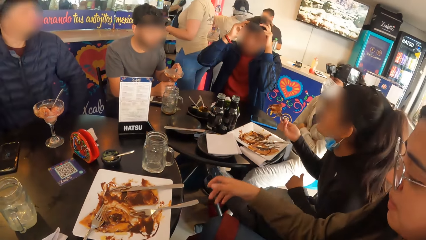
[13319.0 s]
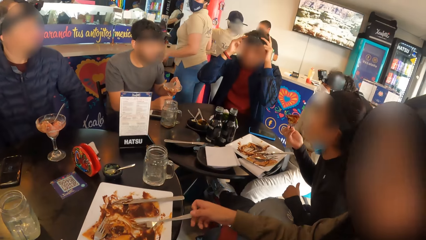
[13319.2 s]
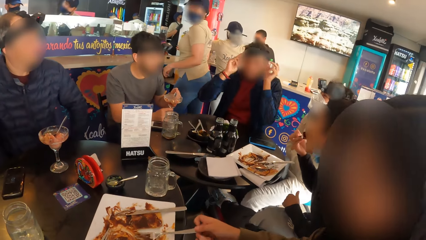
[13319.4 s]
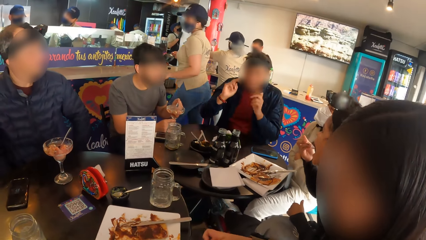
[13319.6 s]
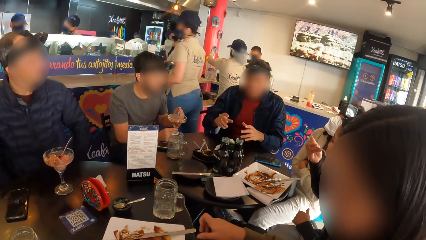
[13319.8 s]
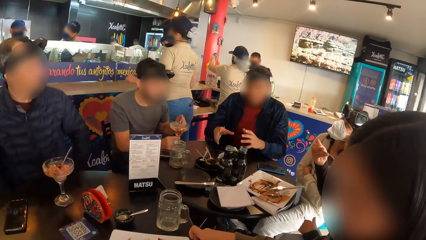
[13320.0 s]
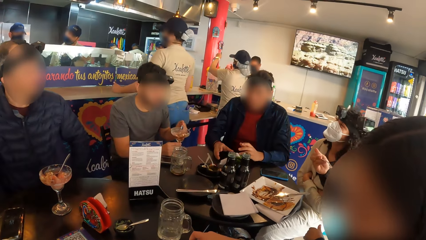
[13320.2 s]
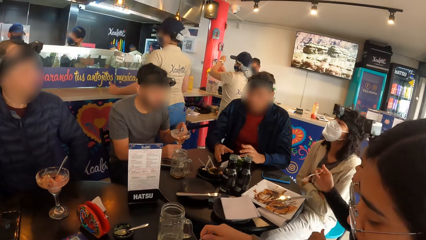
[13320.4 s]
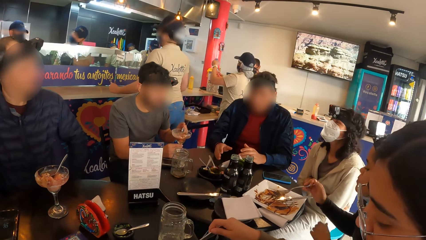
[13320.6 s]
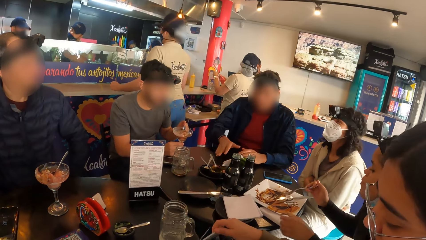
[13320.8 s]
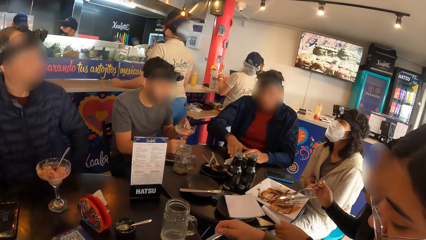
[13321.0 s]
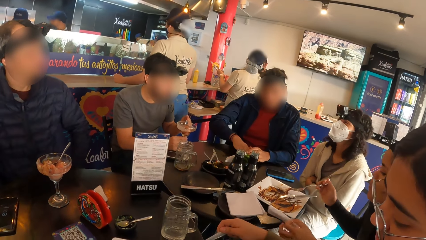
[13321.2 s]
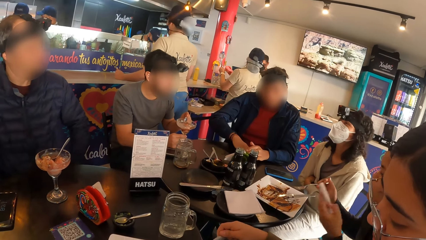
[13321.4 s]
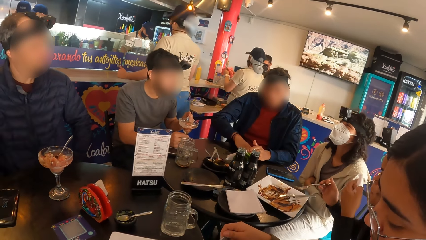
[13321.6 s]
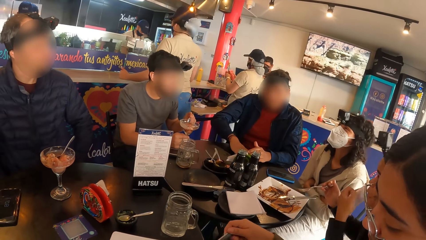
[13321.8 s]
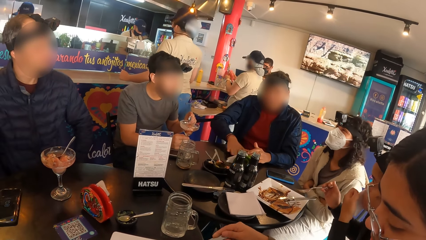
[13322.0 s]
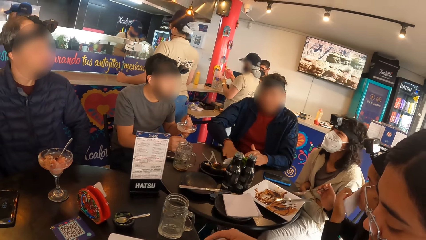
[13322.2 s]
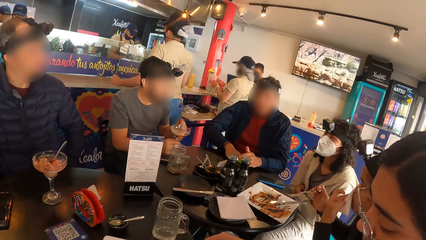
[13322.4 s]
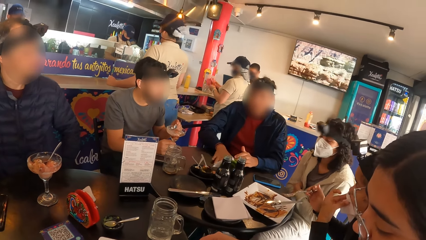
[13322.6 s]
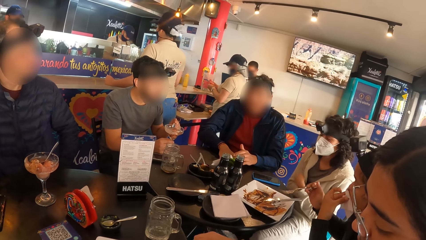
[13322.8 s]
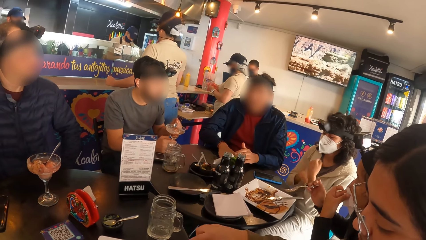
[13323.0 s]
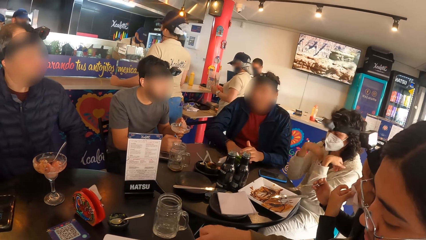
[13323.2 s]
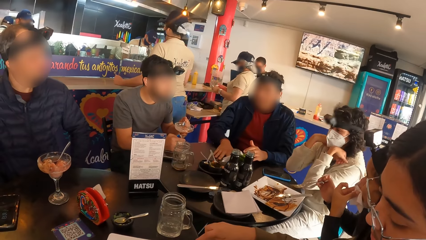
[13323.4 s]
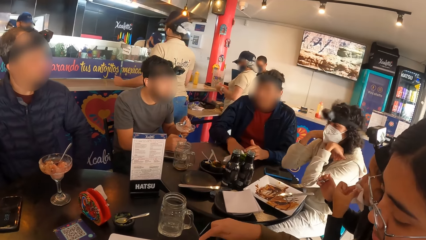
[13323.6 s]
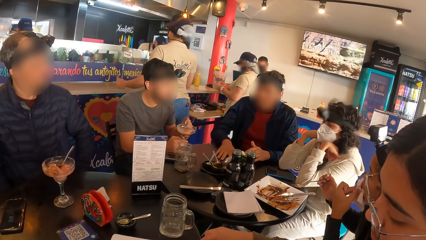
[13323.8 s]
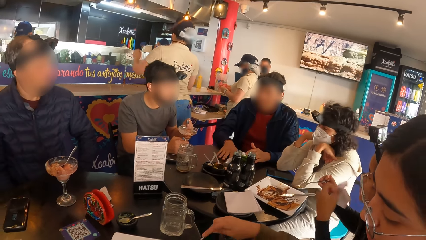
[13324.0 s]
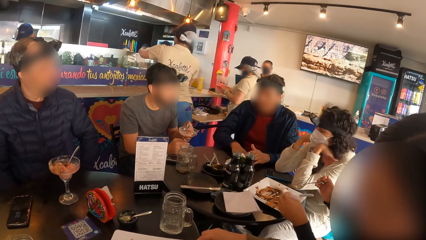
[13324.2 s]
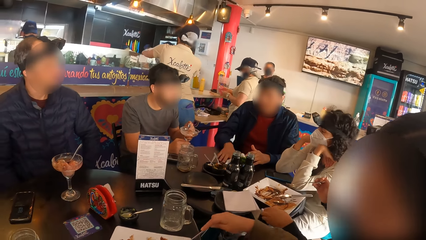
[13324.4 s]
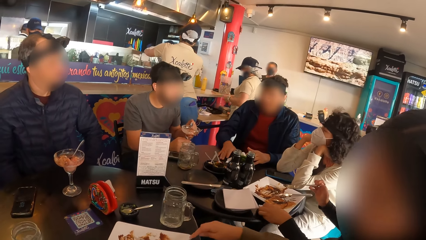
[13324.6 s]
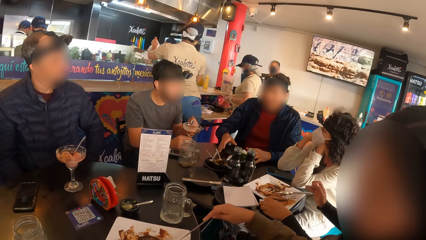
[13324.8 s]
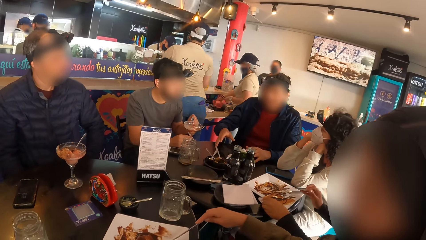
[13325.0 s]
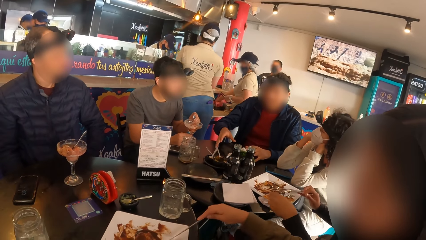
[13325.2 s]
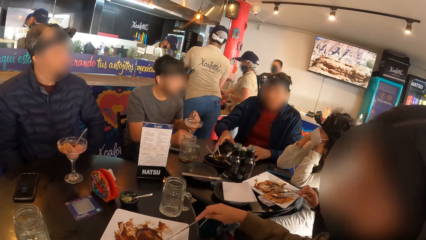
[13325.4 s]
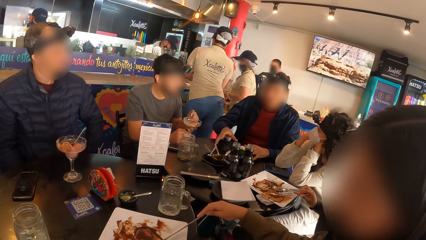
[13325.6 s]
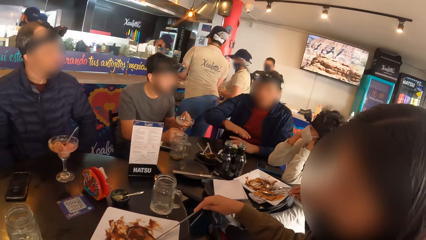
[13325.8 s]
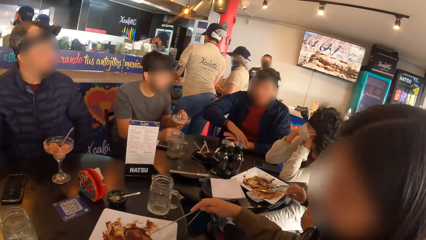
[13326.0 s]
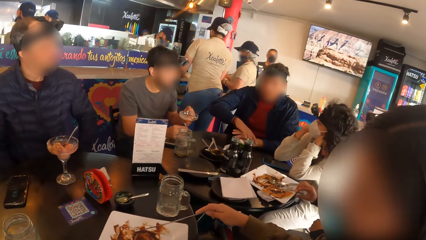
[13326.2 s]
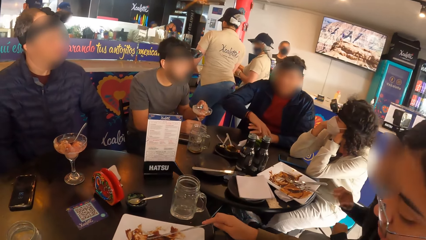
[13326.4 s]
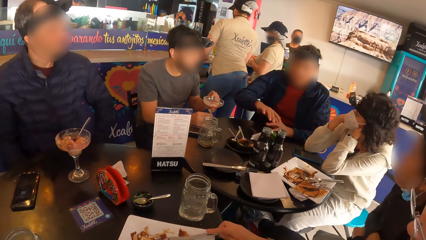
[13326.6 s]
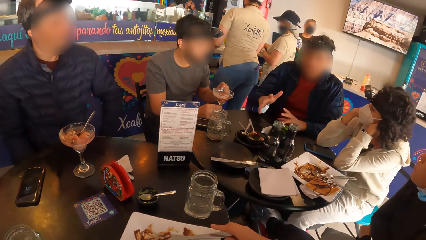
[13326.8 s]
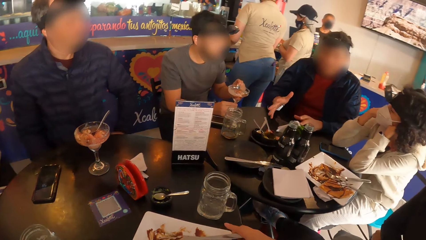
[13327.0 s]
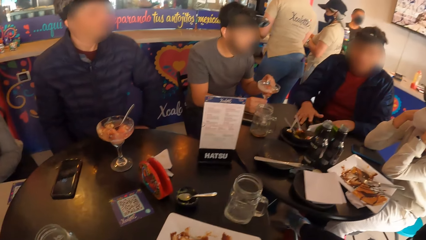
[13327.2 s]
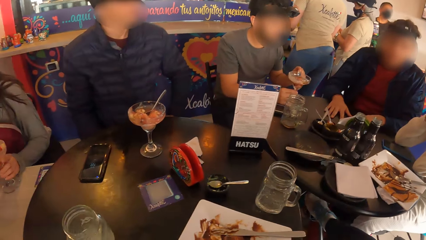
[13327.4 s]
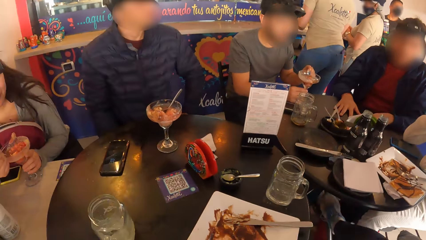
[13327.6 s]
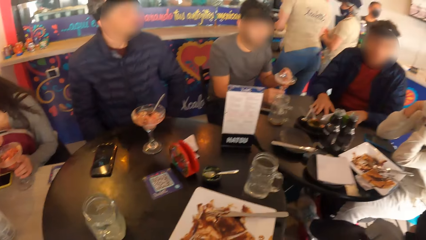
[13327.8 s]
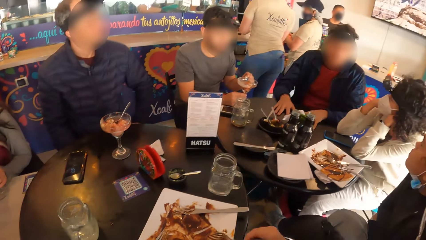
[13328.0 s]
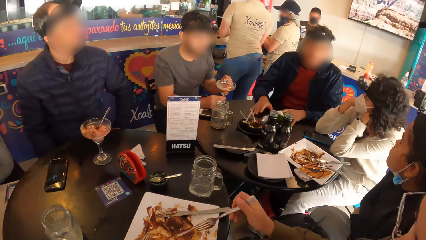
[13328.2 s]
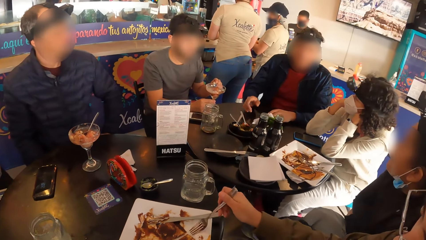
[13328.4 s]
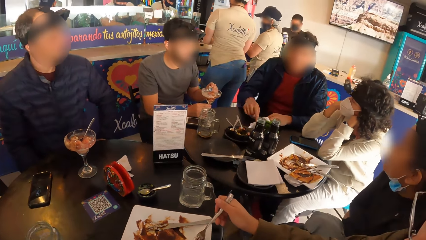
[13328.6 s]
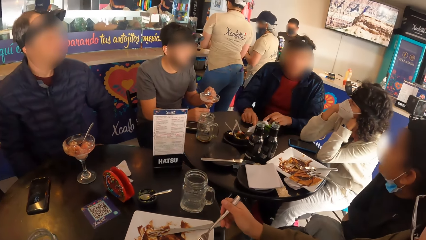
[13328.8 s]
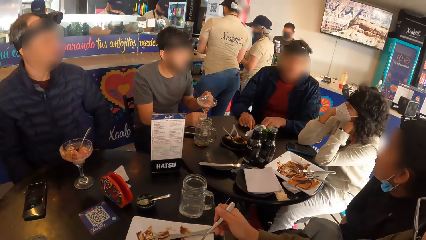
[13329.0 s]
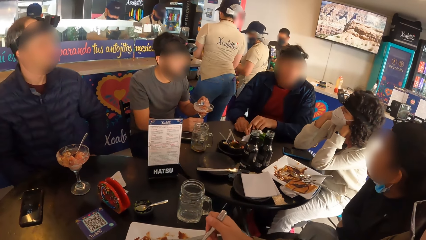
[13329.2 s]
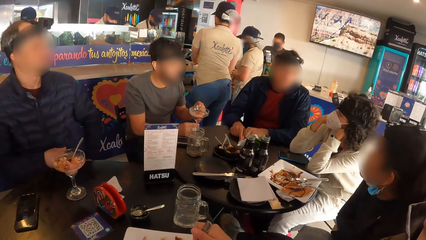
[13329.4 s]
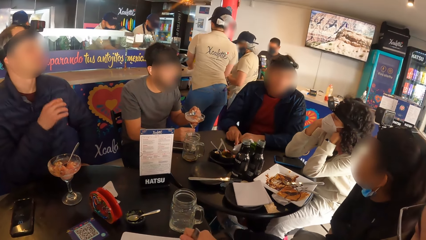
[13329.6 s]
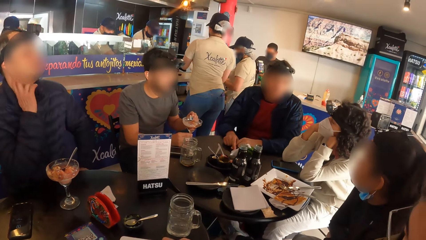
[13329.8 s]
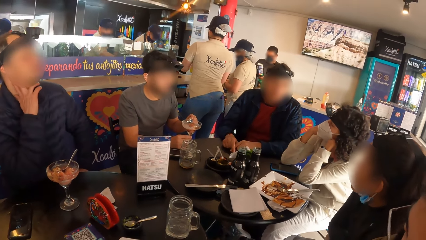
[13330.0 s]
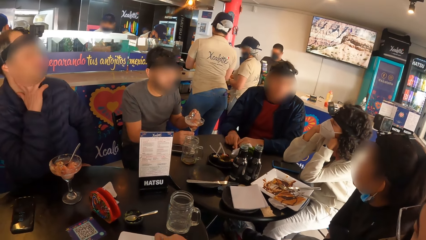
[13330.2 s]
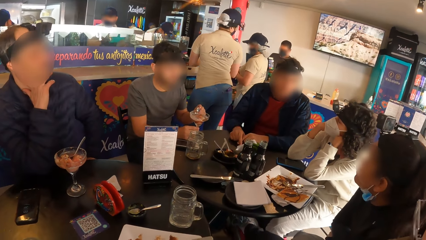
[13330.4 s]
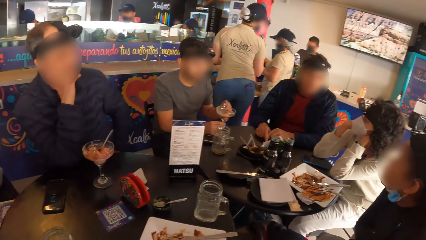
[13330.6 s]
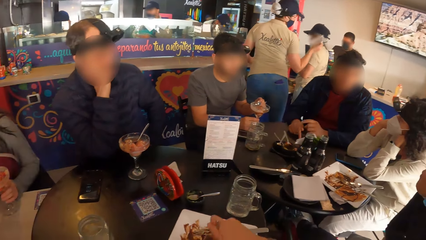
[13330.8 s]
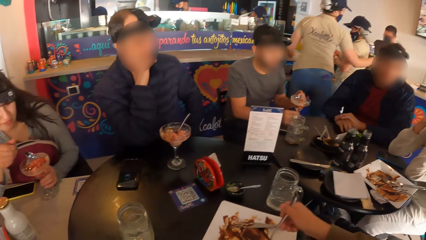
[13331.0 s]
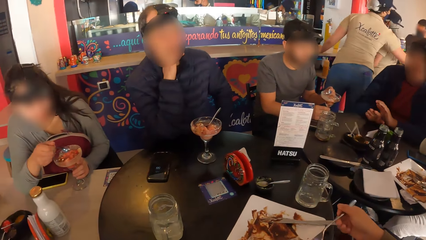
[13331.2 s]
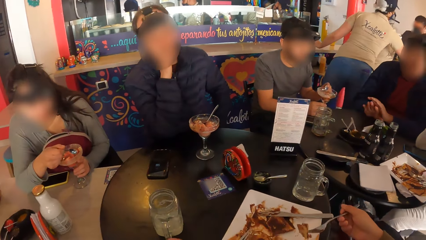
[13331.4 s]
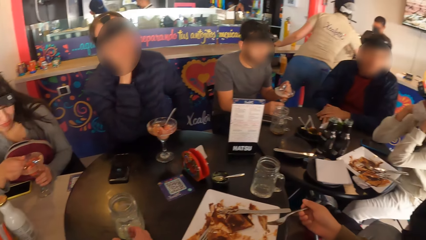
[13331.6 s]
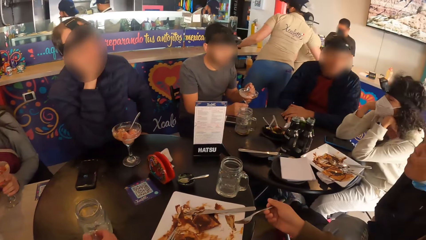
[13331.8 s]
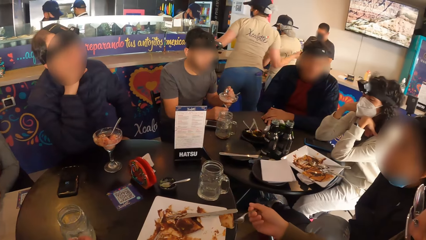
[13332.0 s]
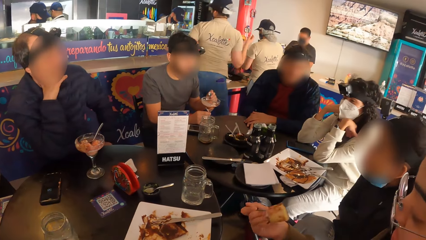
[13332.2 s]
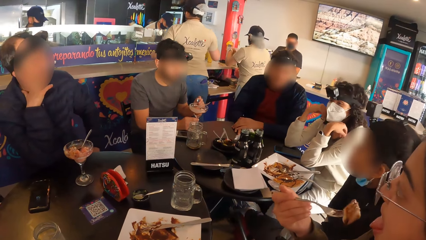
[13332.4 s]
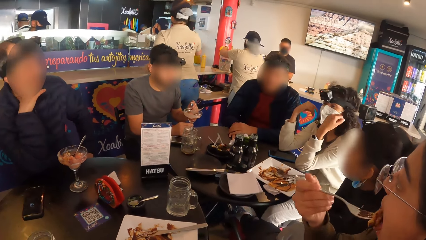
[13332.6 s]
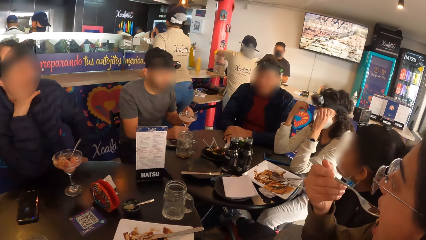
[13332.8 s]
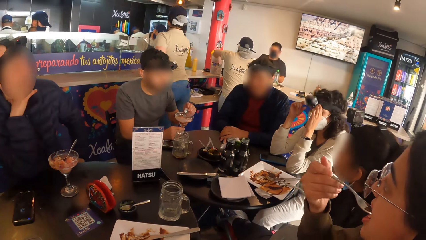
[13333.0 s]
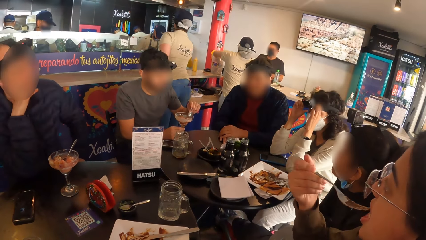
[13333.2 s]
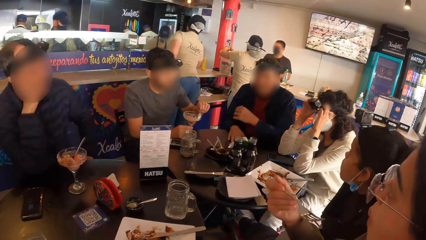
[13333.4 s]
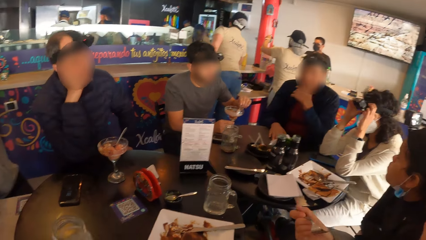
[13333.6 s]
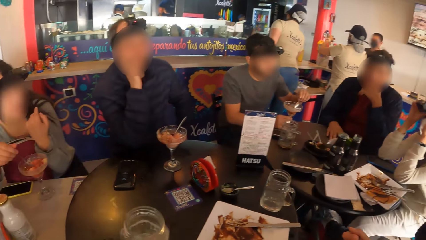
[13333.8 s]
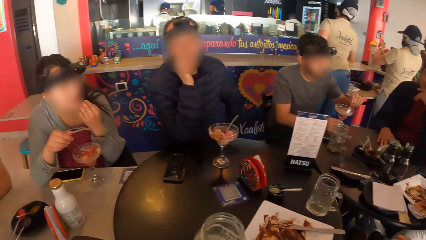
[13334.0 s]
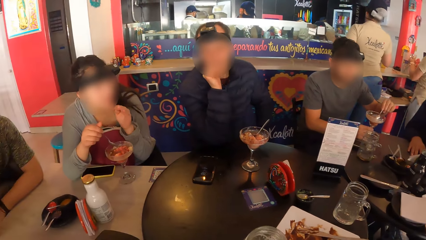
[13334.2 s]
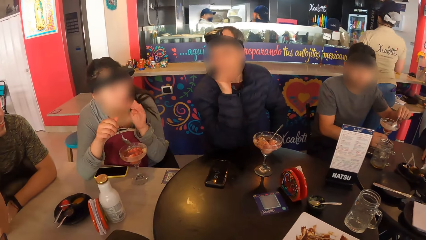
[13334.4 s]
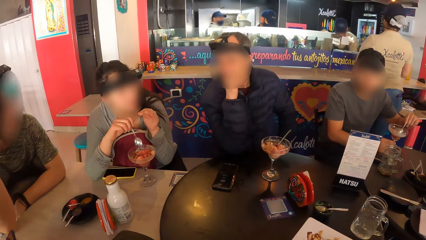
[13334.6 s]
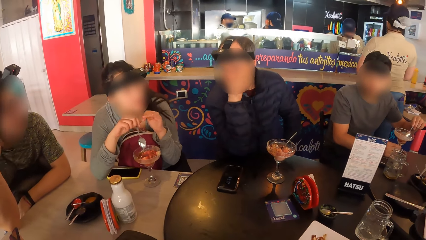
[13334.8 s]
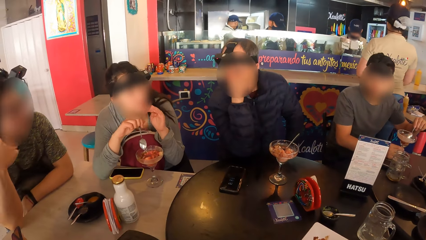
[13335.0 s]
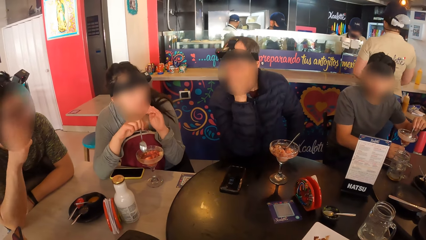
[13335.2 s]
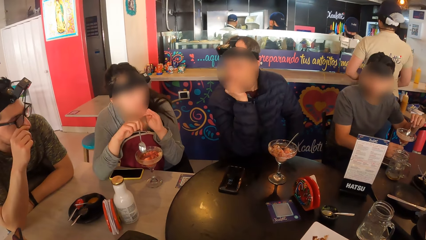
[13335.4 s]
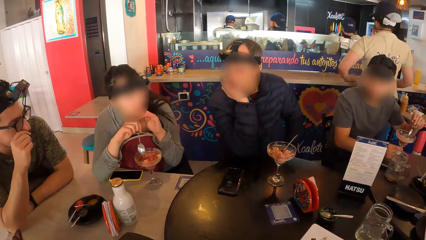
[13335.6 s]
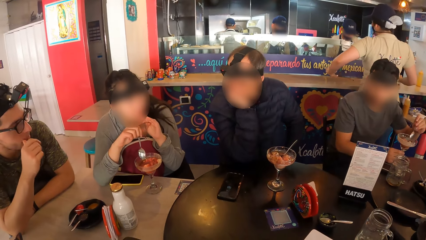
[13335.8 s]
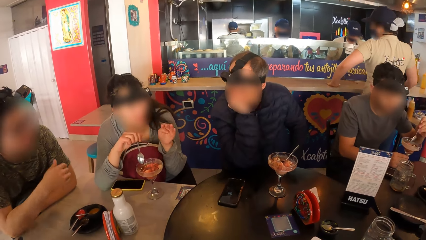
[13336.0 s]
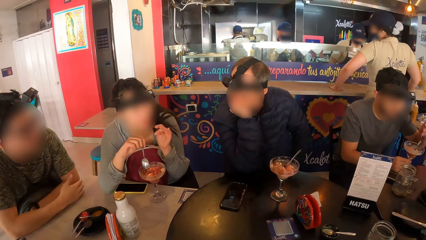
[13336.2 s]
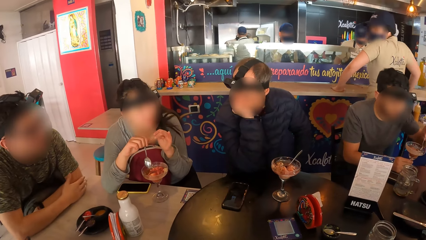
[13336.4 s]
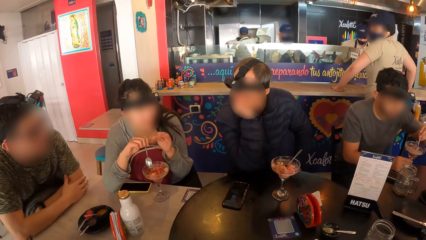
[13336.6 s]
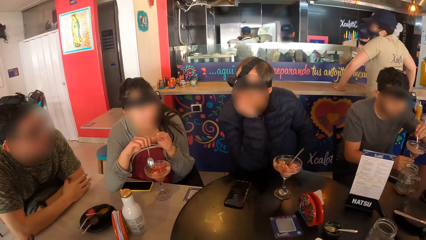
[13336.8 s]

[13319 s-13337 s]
The woman slices the waffles in the plate with the knife in her right hand. Another woman picks a tissue from the table with her left hand and cleans her mouth with the tissue in her left hand. A third woman places both hands on the table. The camera wearer takes a cup on the table. The third woman adjusts the camera on her head with both hands. A fourth woman interacts with the camera wearer and the group of people.
